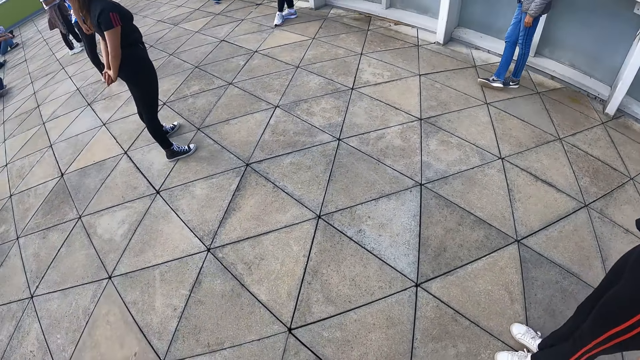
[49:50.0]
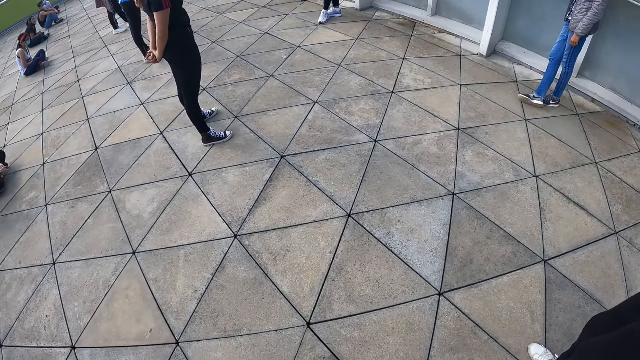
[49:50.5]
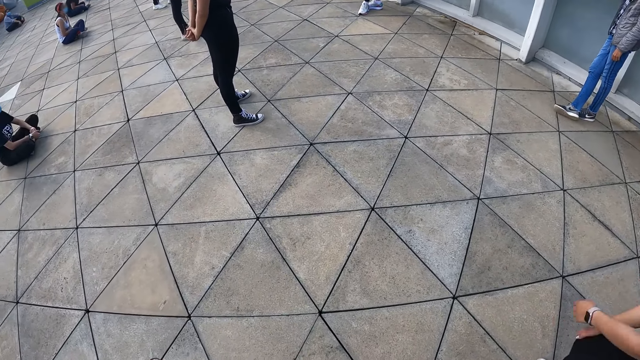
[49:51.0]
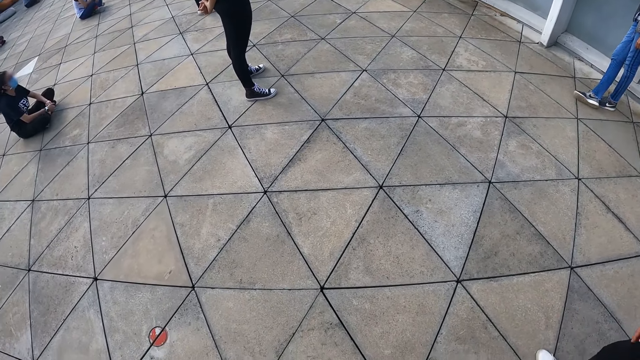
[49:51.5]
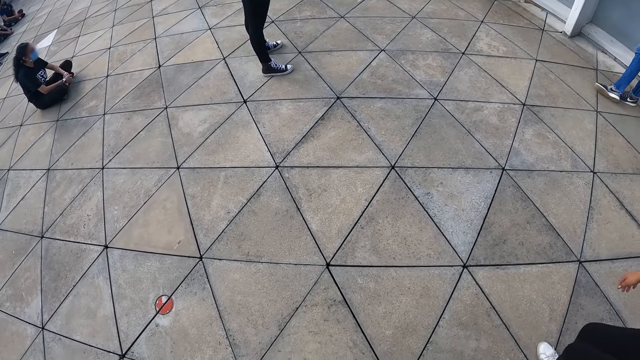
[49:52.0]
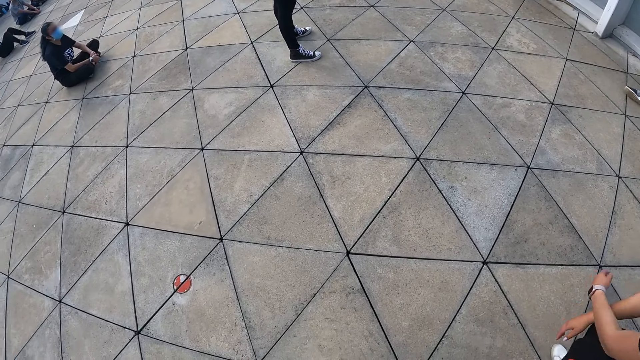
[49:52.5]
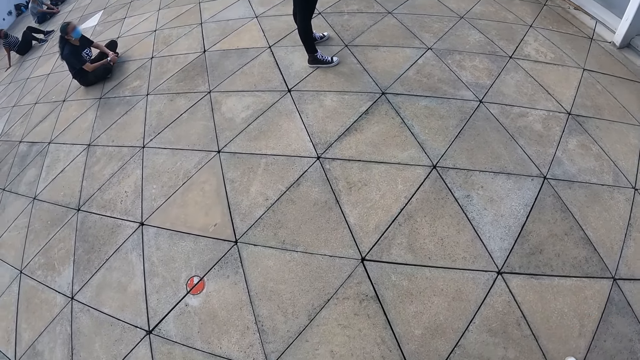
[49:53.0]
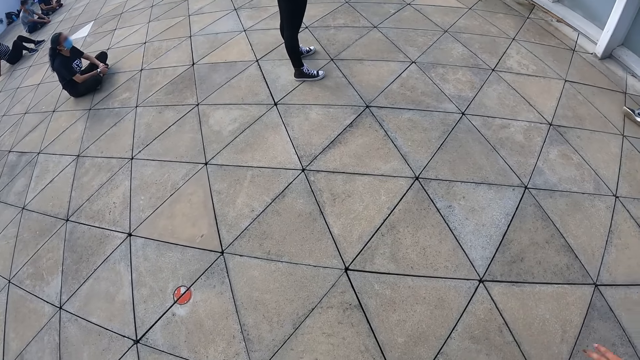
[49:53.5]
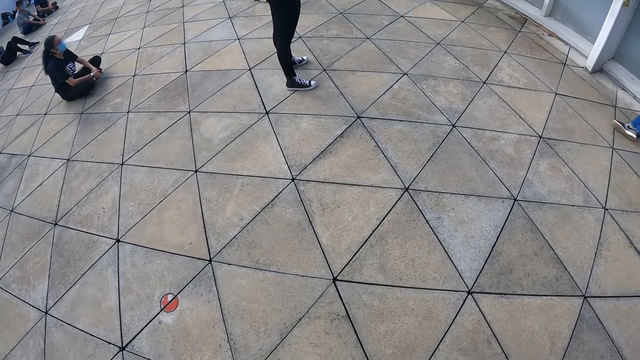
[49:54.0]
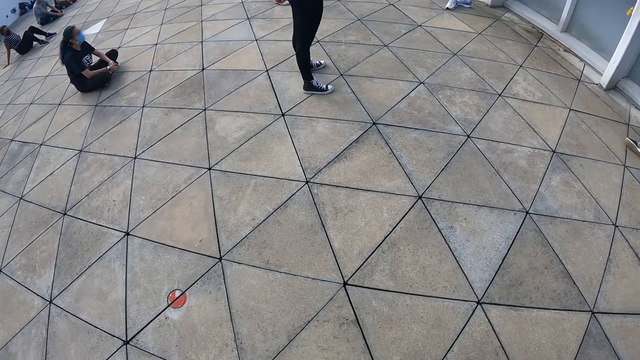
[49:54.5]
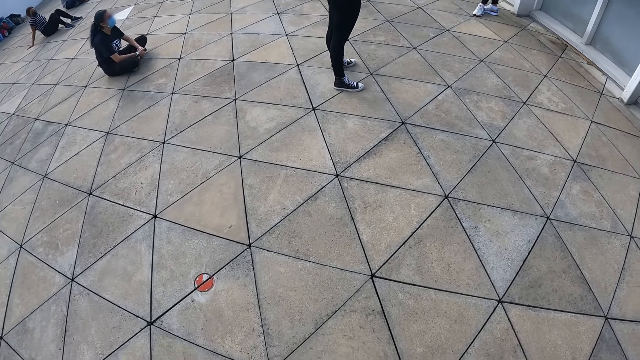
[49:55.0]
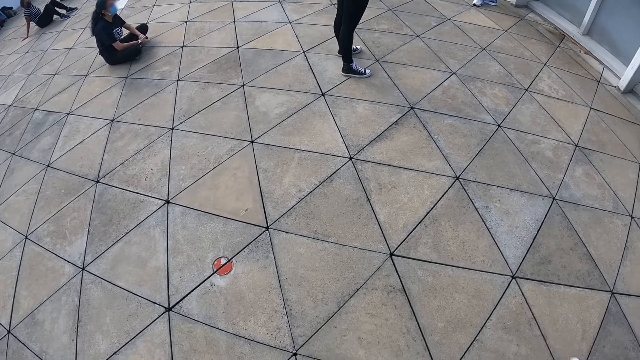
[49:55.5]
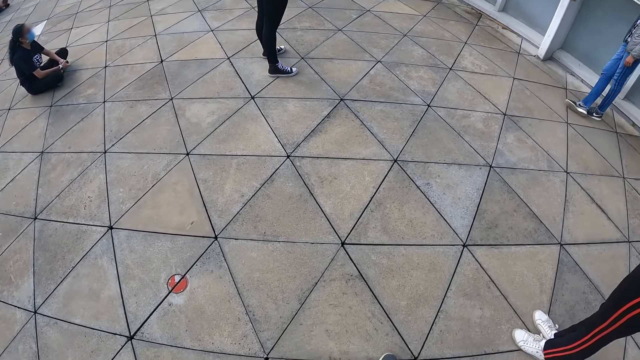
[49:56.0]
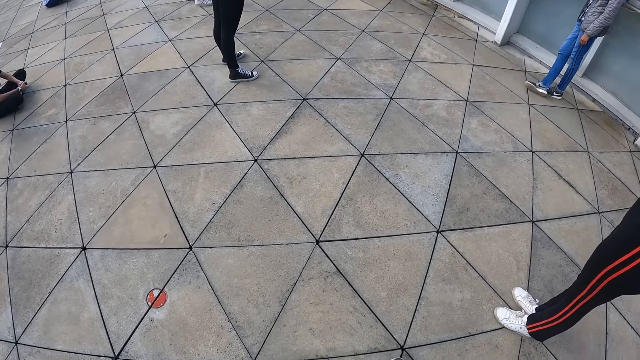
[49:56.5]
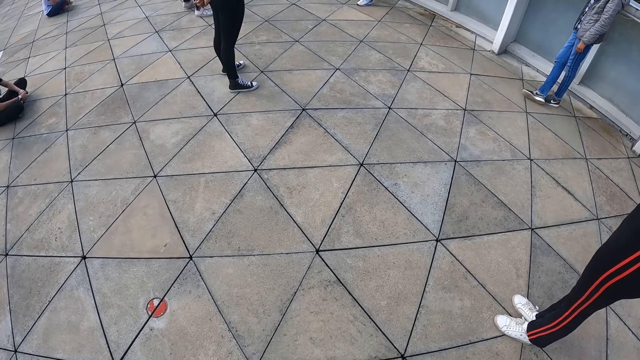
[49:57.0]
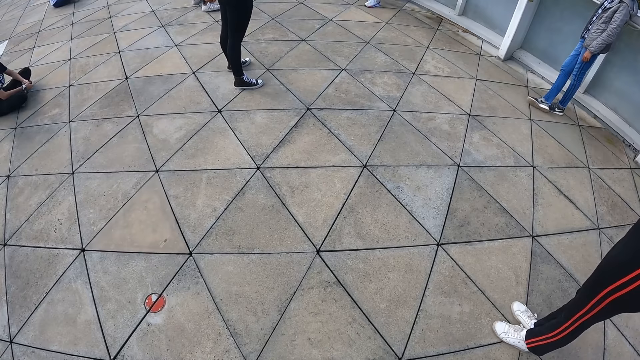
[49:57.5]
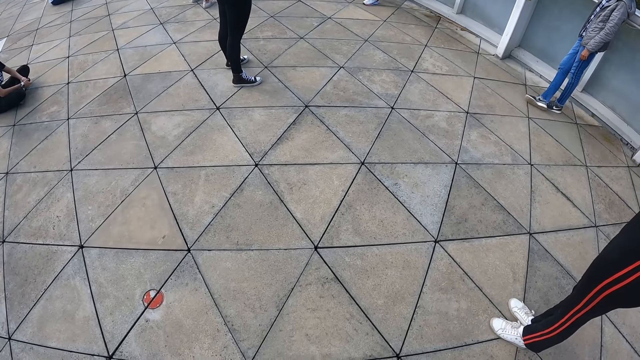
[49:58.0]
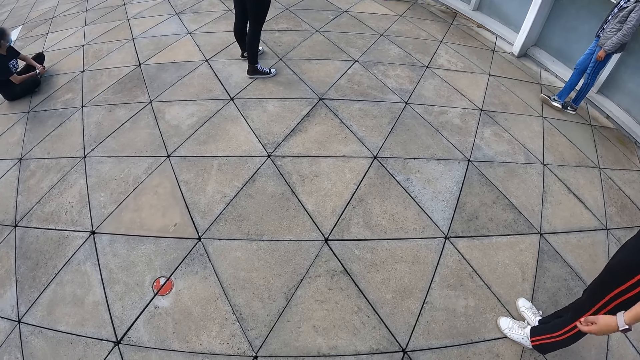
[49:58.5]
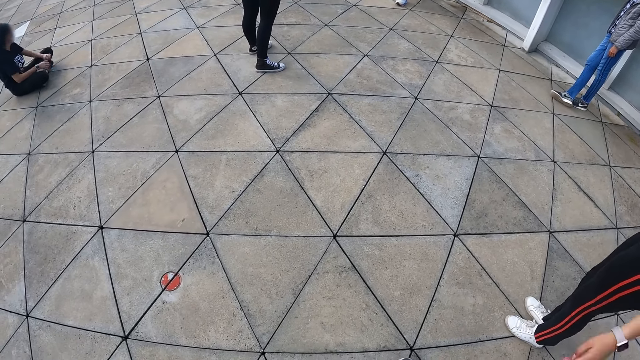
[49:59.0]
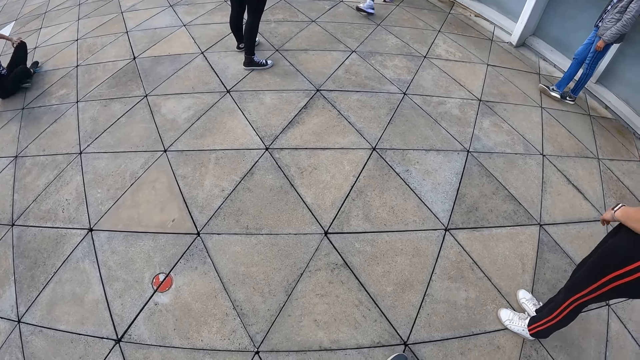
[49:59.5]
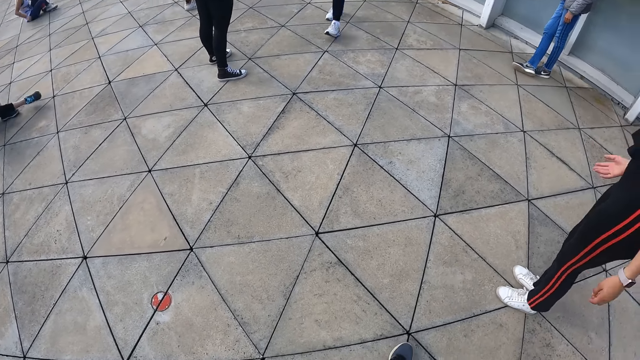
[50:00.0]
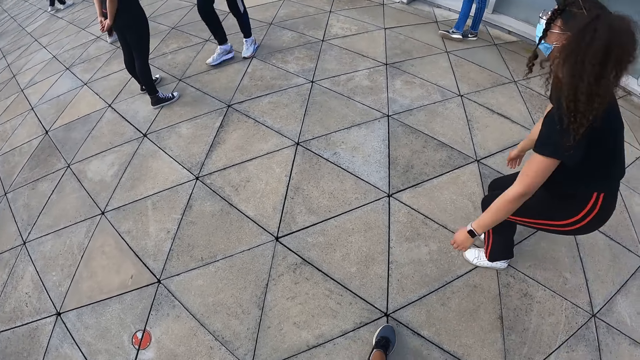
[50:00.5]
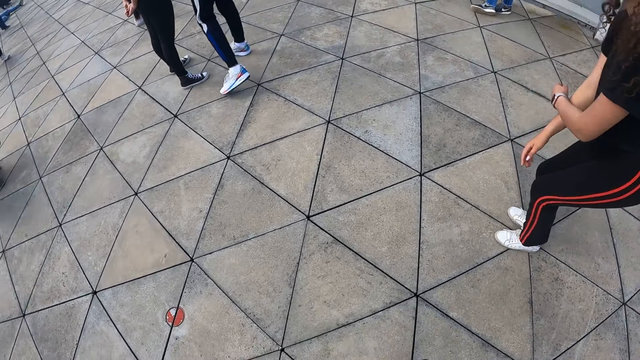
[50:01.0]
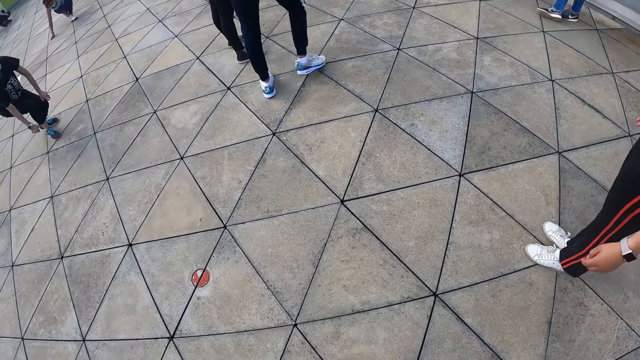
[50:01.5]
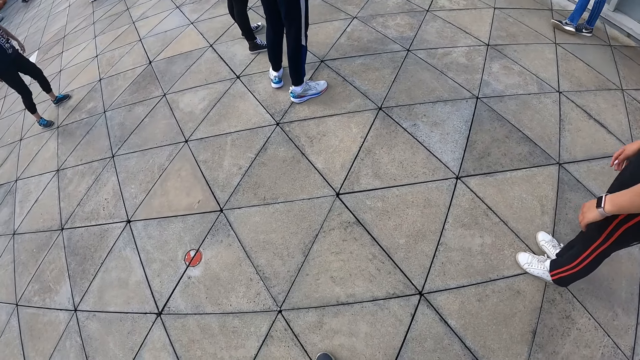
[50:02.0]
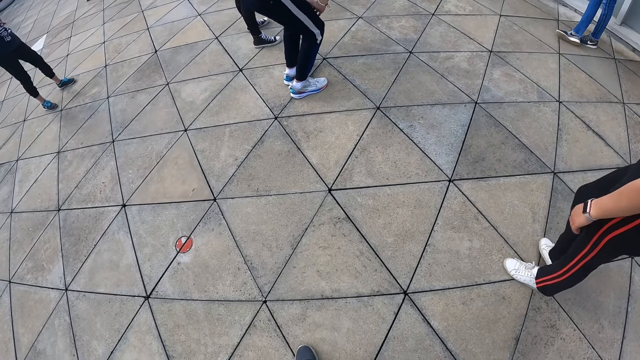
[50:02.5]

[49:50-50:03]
A woman stands. Another woman stands. A man stands. A third woman moves a hand. The third woman stretches up.

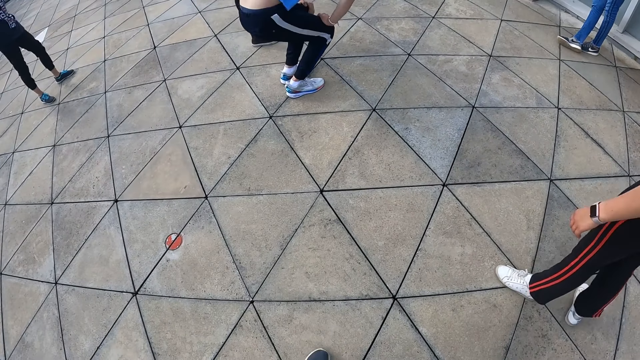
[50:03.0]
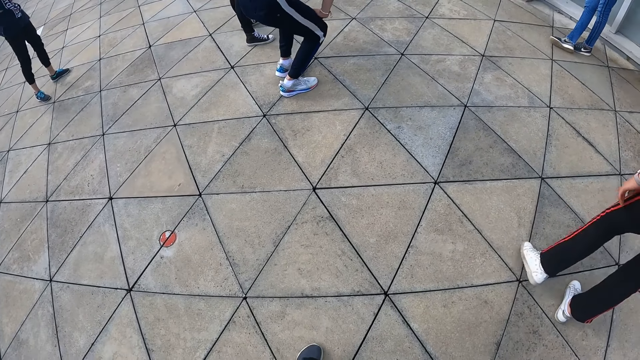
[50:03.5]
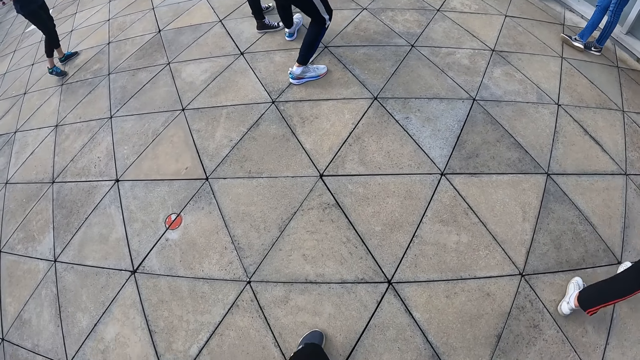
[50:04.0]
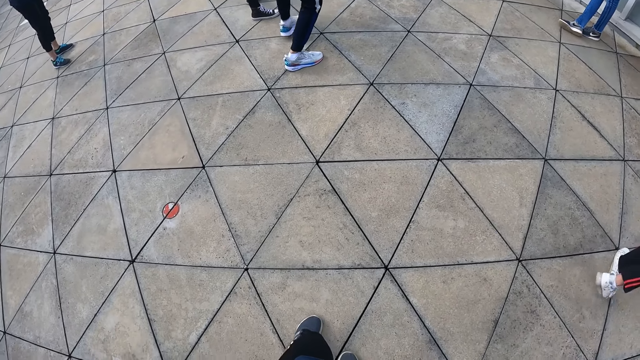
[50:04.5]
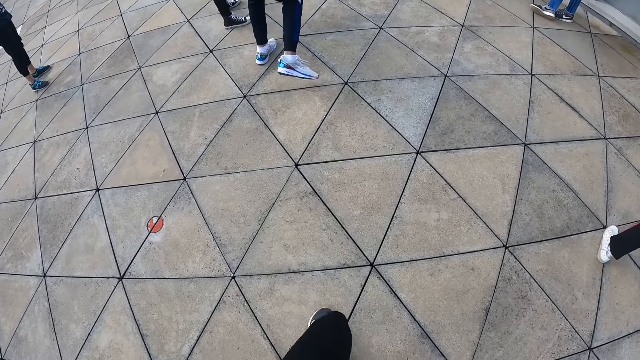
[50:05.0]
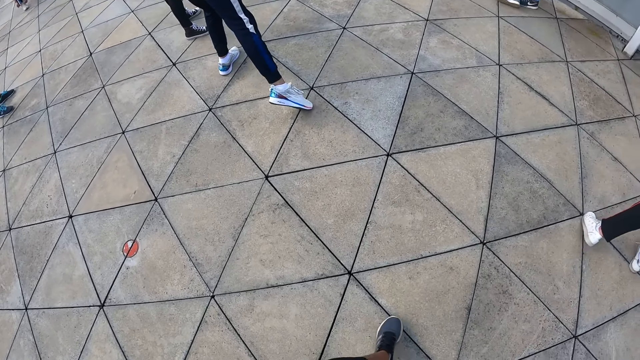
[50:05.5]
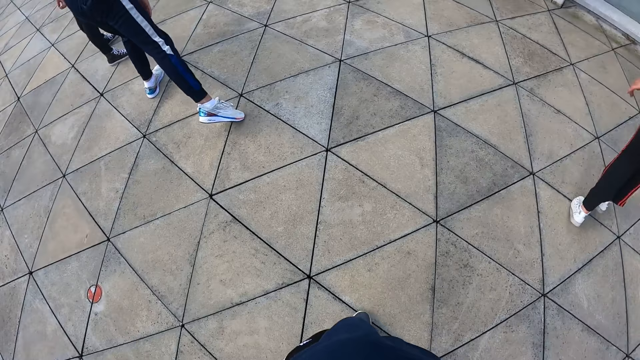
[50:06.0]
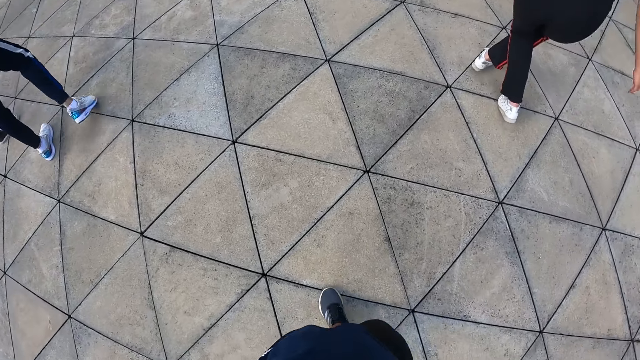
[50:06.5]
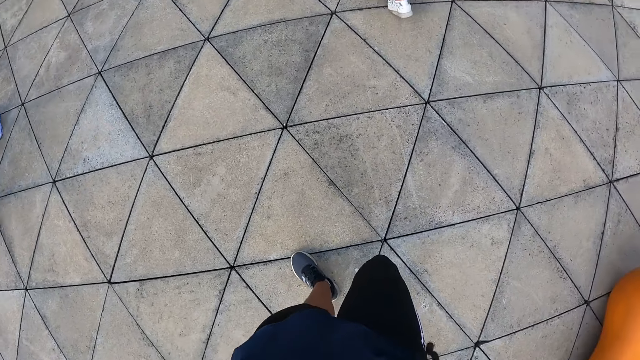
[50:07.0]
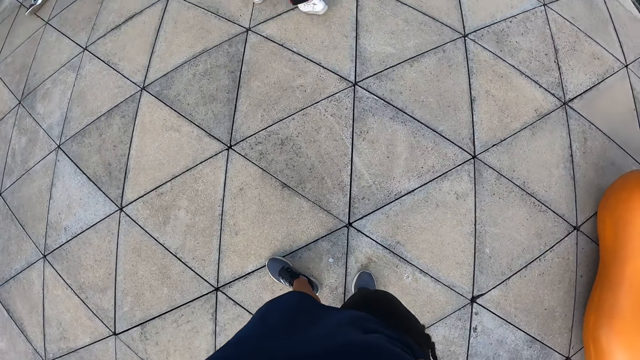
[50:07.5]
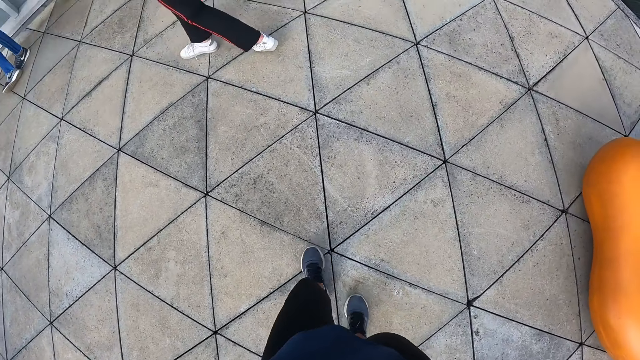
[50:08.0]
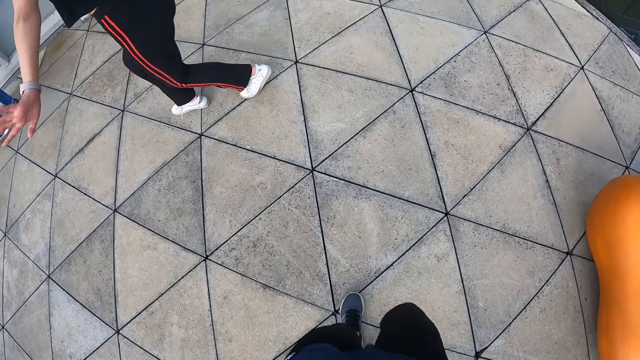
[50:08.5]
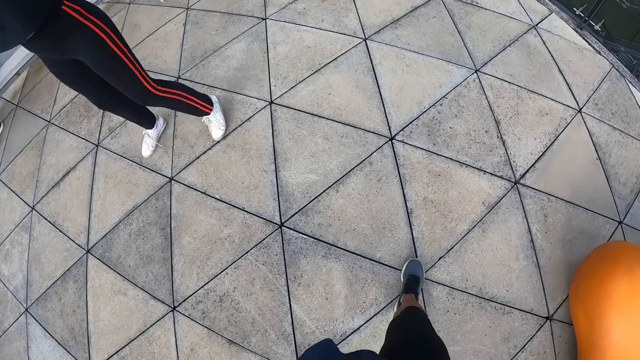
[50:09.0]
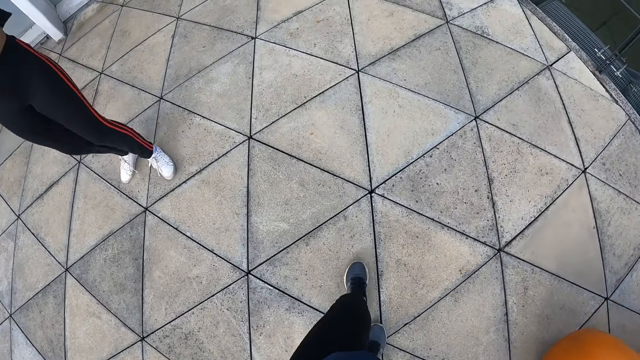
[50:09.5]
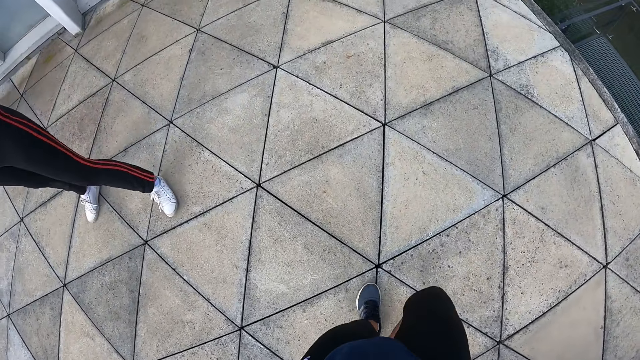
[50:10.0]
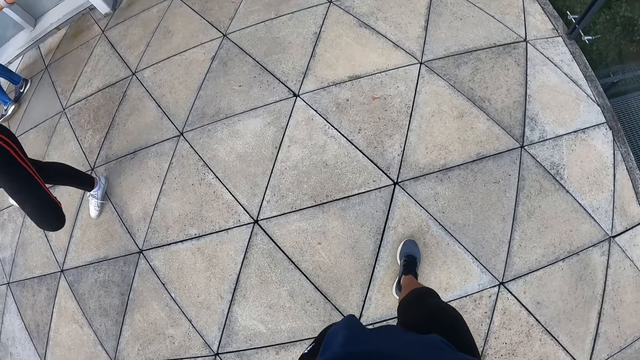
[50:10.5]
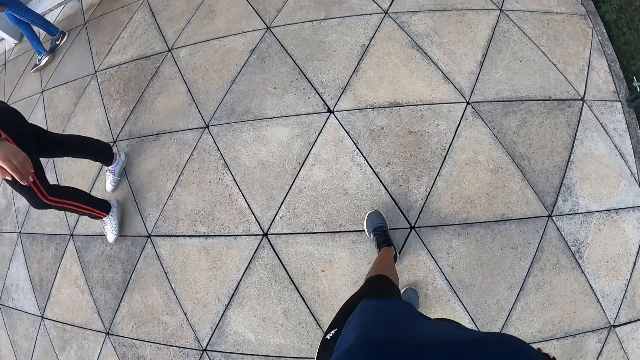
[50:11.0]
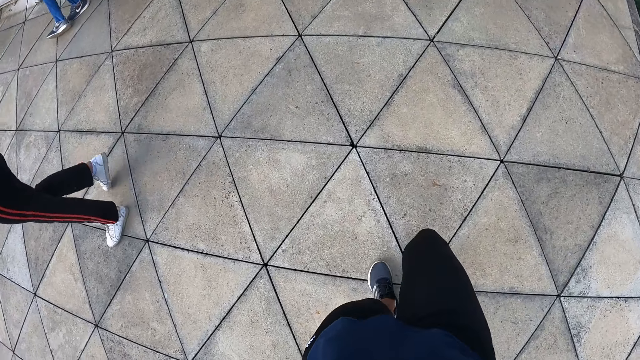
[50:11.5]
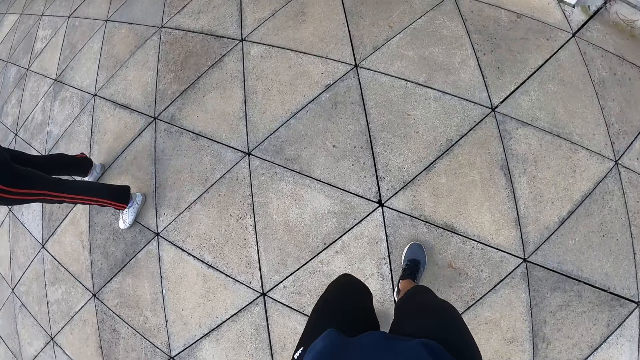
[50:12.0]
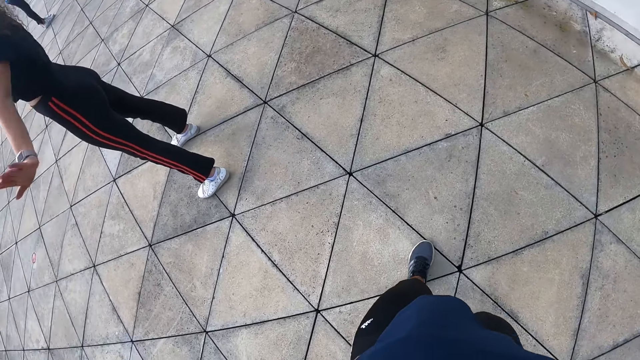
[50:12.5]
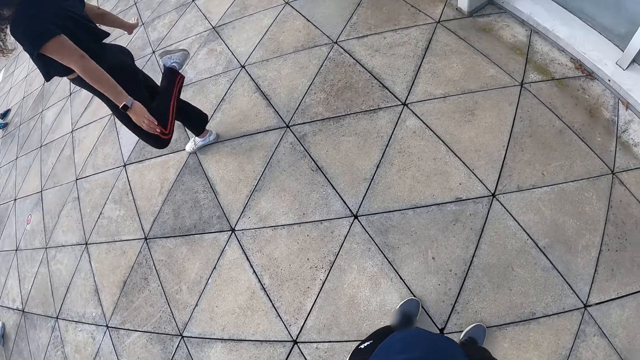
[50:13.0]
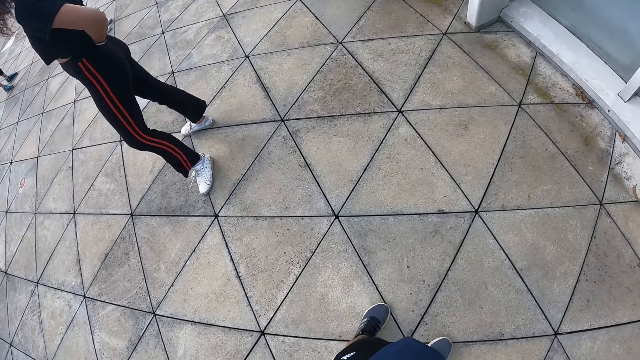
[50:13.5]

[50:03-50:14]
A woman stretches up. The camera wearer stretches. Another woman stretches up. A woman lifts her right leg from the floor and places her leg on the floor. The camera wearer walks. The other woman stretches up.
